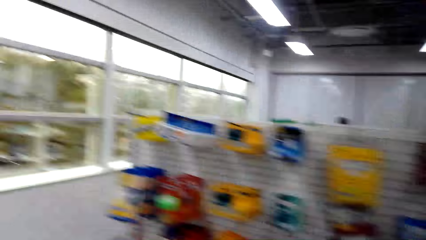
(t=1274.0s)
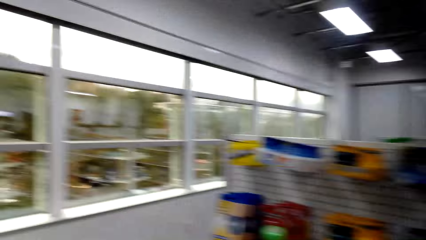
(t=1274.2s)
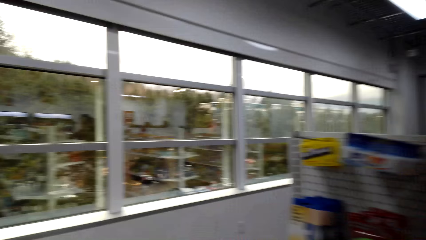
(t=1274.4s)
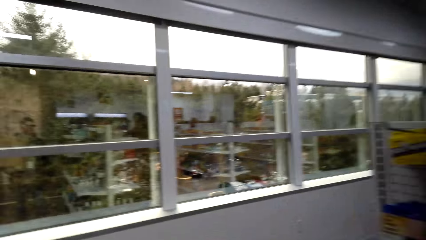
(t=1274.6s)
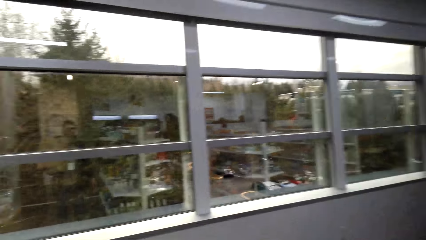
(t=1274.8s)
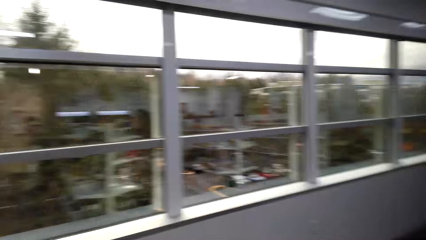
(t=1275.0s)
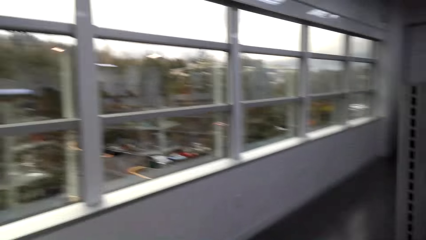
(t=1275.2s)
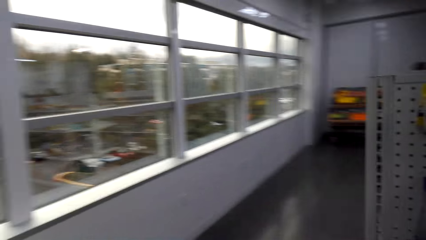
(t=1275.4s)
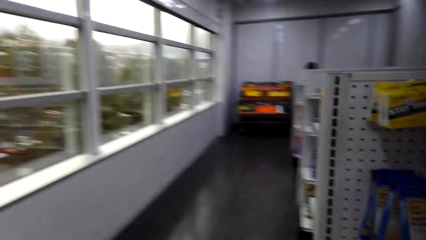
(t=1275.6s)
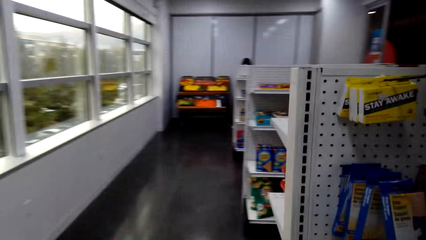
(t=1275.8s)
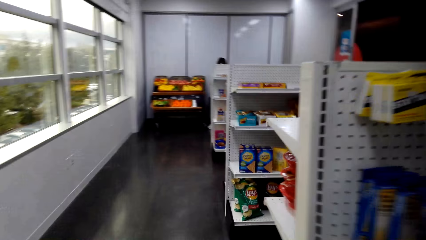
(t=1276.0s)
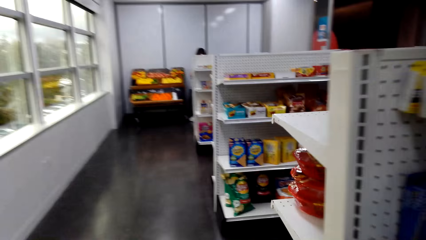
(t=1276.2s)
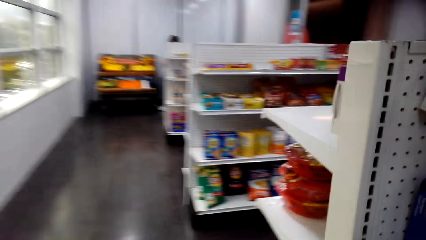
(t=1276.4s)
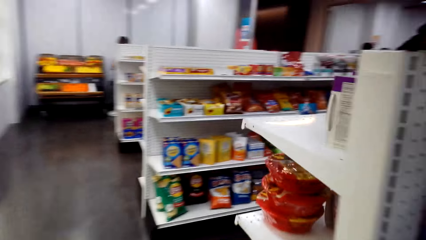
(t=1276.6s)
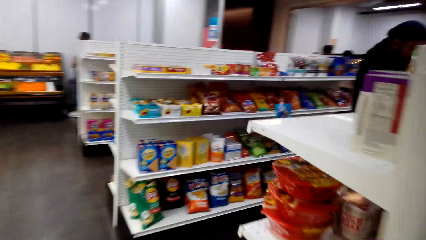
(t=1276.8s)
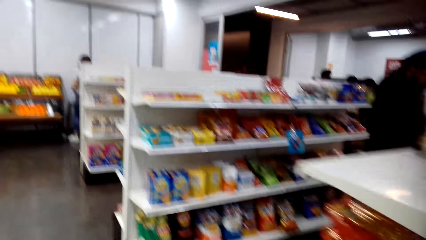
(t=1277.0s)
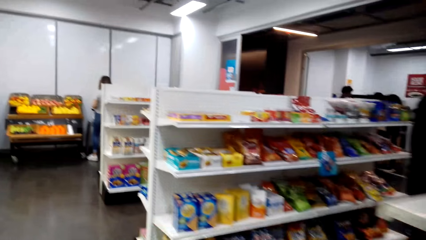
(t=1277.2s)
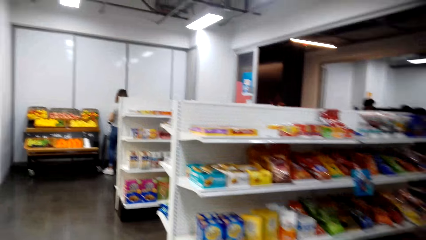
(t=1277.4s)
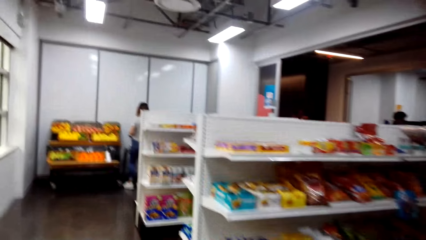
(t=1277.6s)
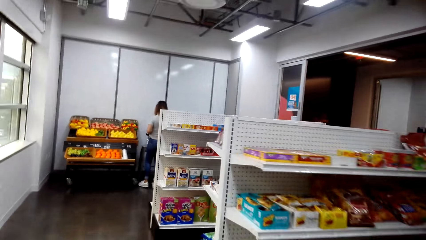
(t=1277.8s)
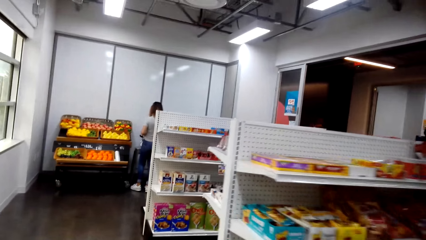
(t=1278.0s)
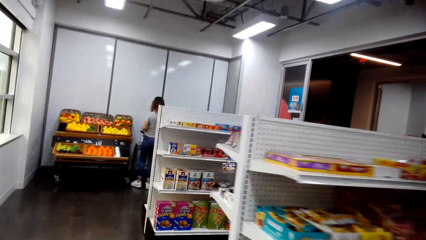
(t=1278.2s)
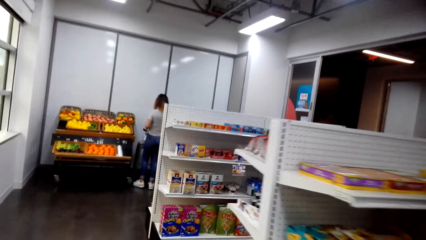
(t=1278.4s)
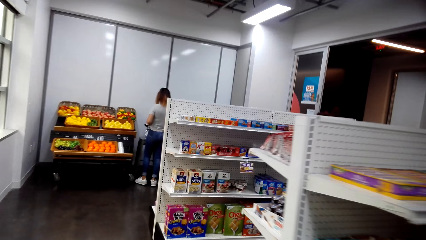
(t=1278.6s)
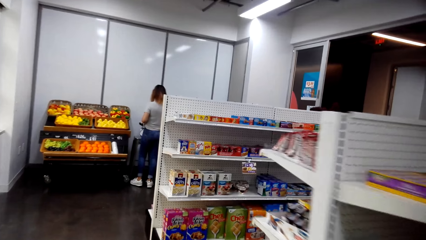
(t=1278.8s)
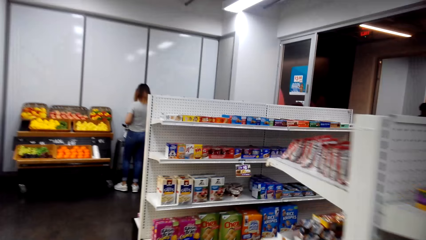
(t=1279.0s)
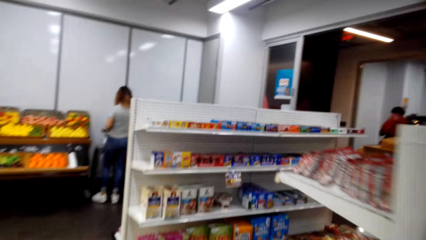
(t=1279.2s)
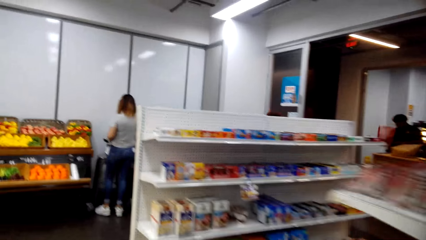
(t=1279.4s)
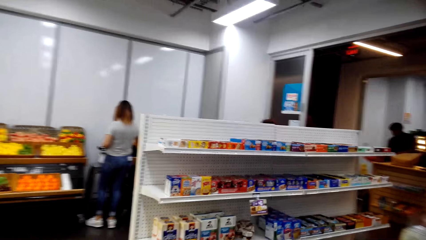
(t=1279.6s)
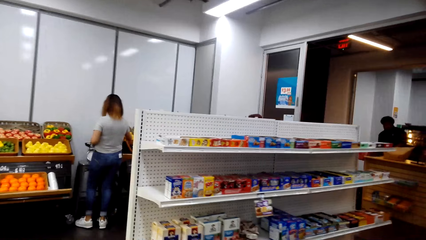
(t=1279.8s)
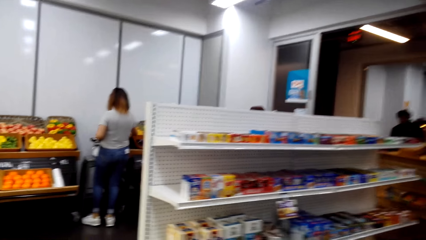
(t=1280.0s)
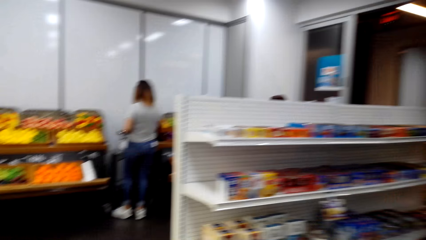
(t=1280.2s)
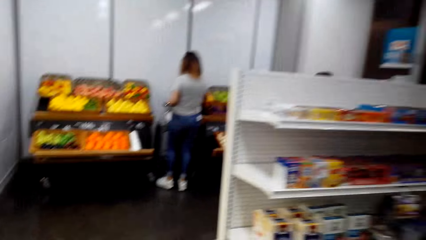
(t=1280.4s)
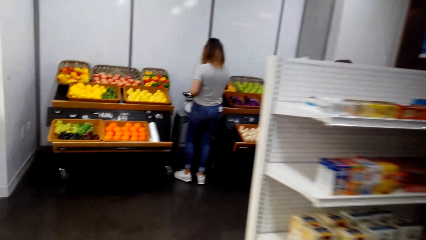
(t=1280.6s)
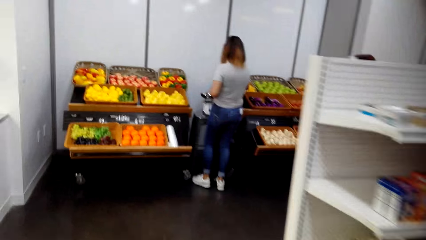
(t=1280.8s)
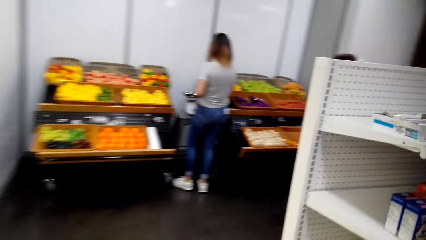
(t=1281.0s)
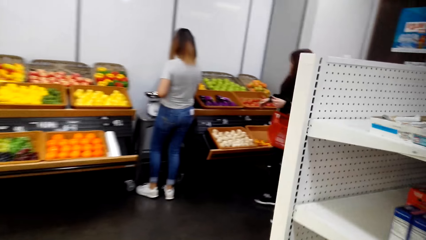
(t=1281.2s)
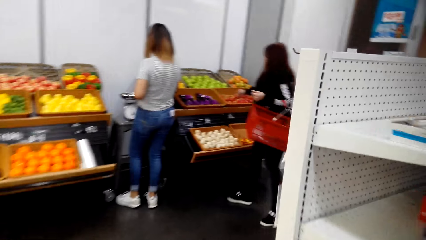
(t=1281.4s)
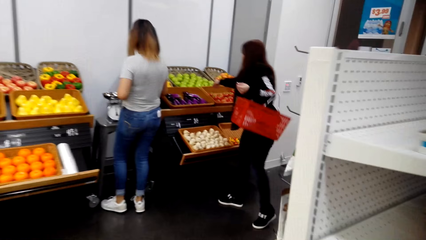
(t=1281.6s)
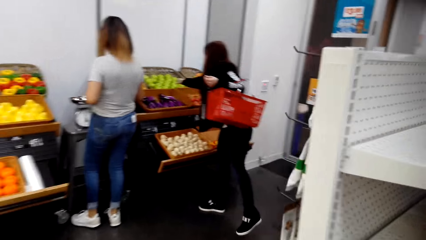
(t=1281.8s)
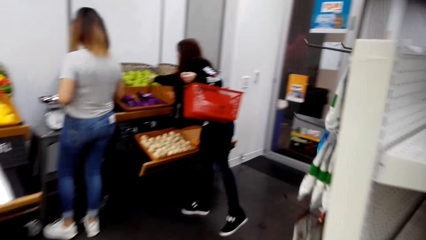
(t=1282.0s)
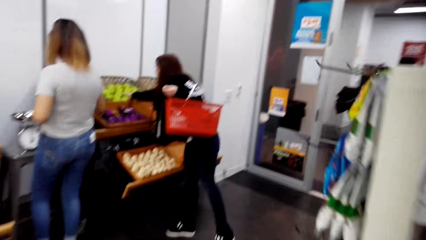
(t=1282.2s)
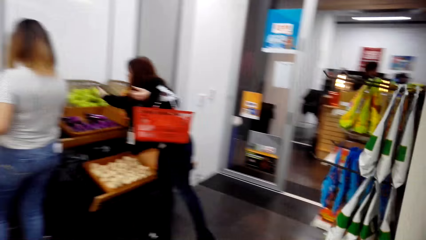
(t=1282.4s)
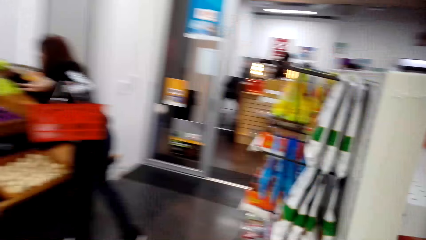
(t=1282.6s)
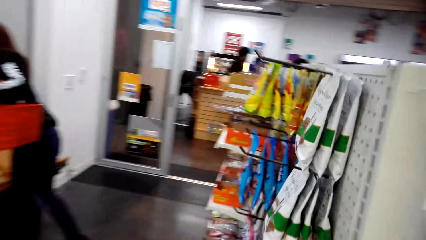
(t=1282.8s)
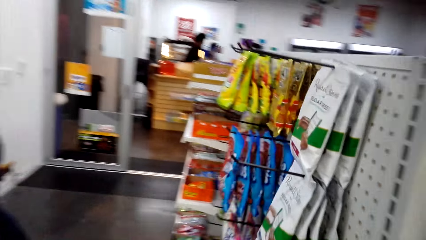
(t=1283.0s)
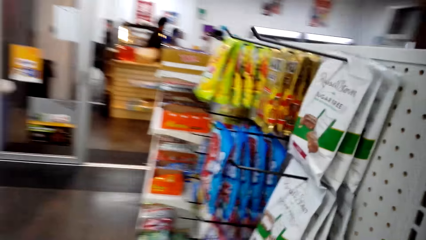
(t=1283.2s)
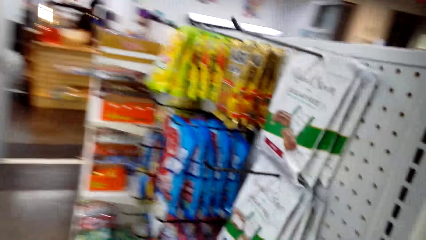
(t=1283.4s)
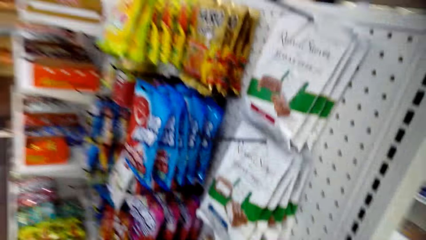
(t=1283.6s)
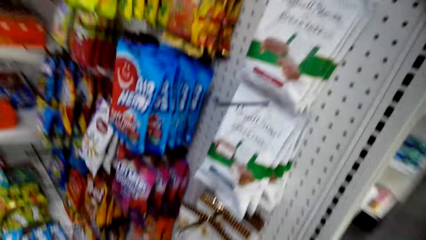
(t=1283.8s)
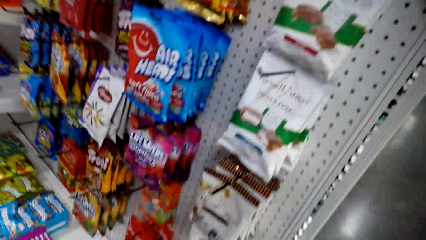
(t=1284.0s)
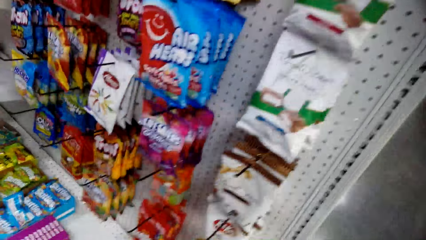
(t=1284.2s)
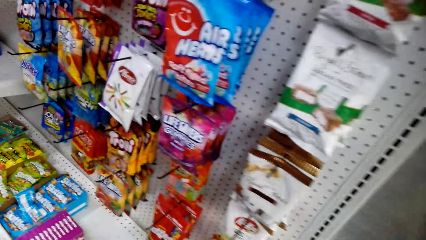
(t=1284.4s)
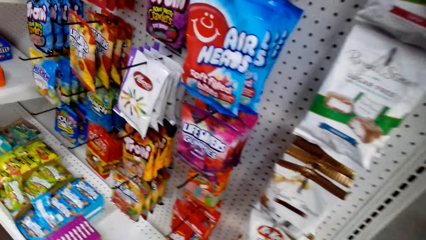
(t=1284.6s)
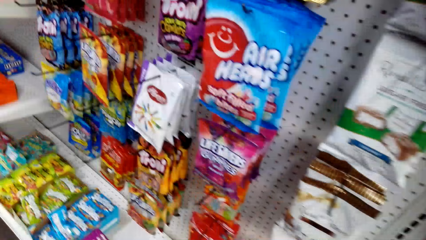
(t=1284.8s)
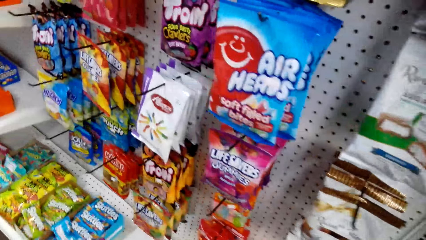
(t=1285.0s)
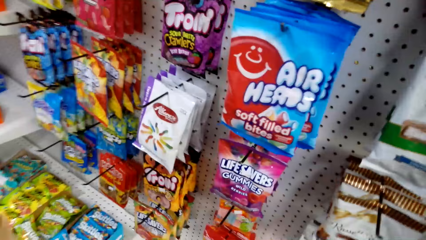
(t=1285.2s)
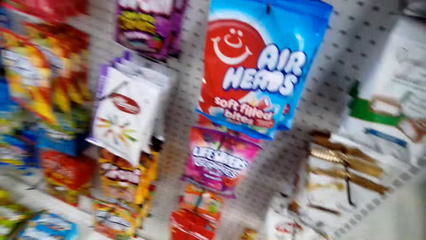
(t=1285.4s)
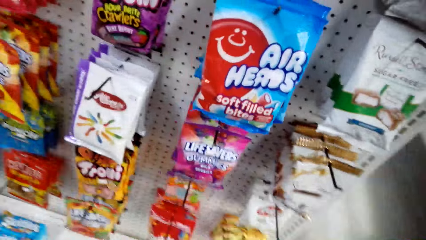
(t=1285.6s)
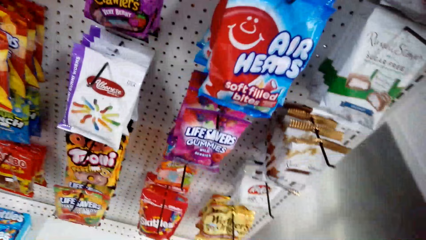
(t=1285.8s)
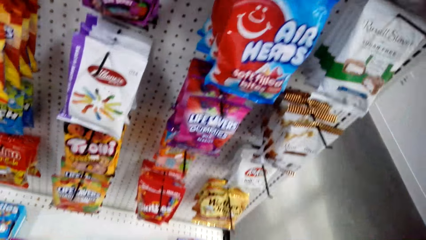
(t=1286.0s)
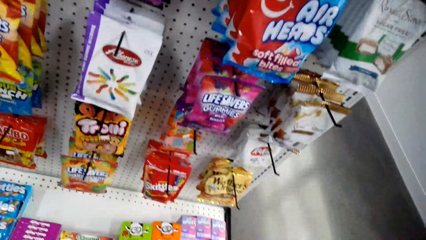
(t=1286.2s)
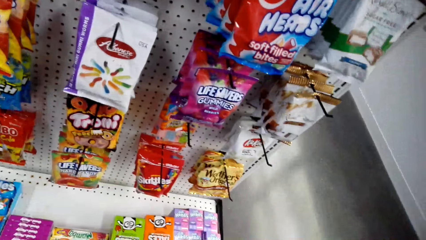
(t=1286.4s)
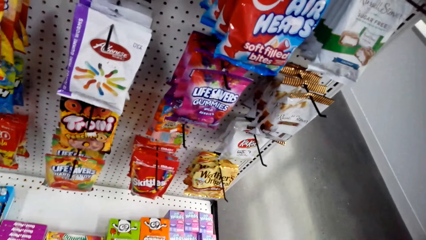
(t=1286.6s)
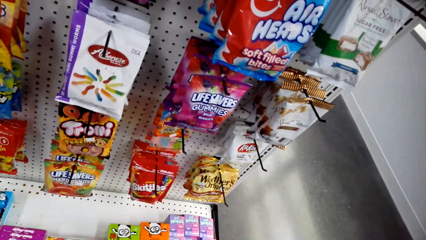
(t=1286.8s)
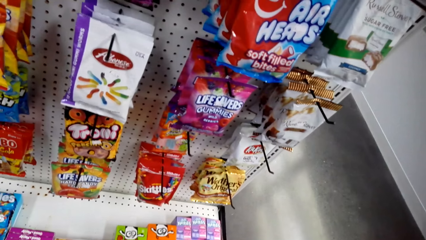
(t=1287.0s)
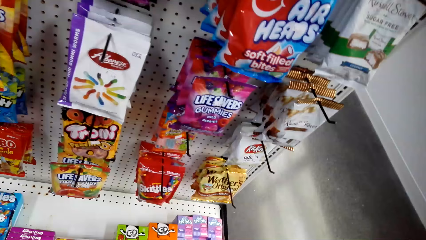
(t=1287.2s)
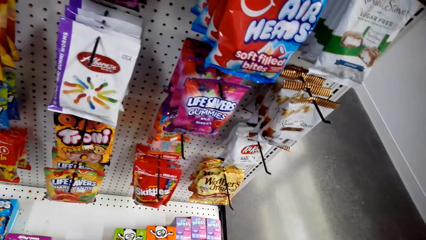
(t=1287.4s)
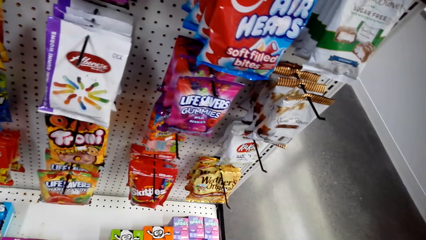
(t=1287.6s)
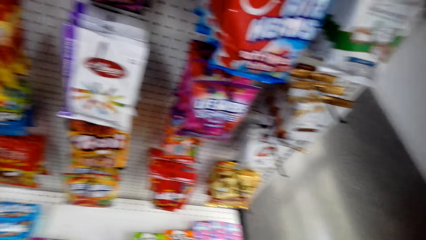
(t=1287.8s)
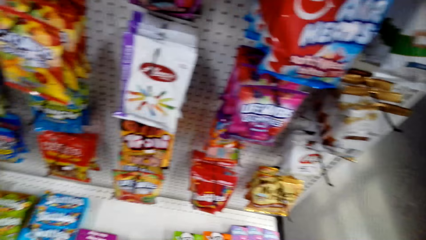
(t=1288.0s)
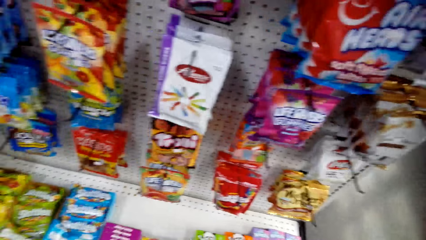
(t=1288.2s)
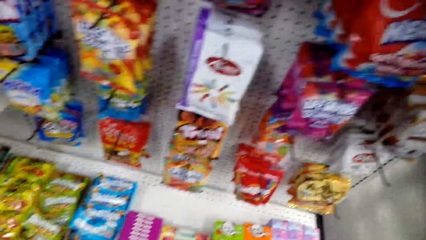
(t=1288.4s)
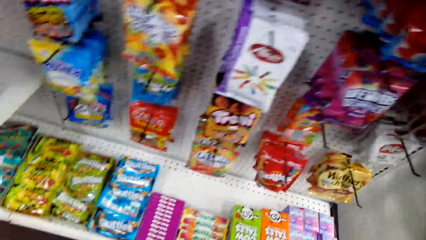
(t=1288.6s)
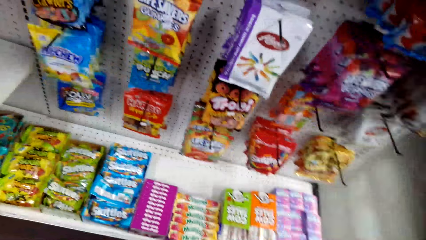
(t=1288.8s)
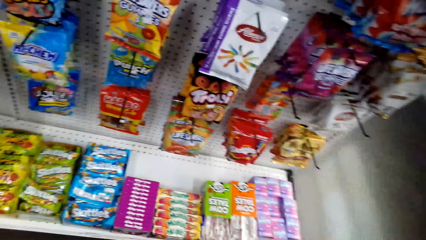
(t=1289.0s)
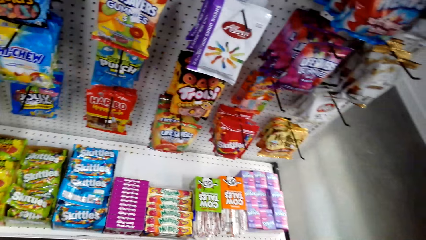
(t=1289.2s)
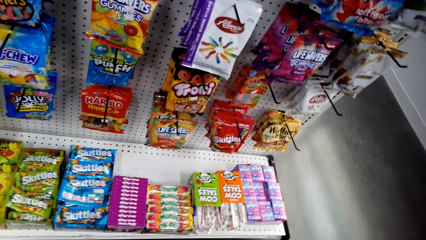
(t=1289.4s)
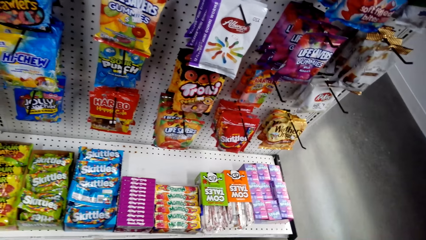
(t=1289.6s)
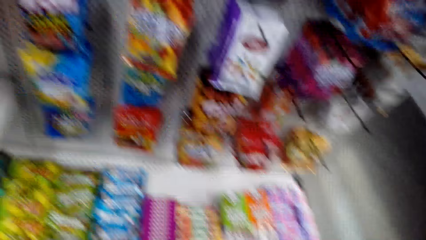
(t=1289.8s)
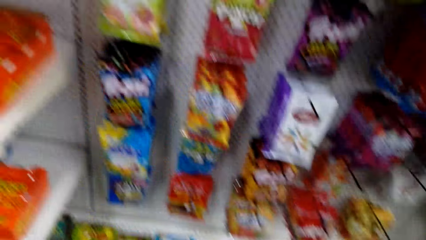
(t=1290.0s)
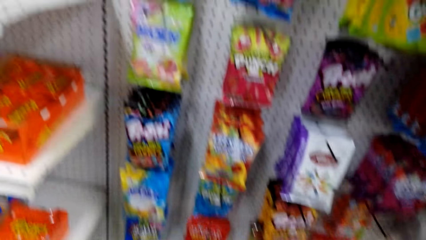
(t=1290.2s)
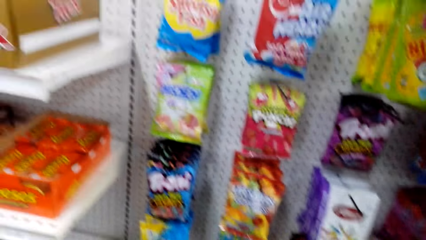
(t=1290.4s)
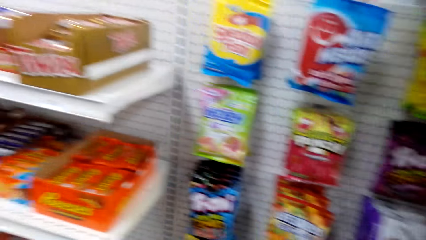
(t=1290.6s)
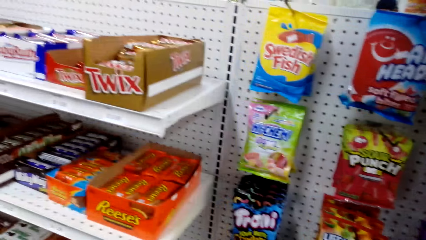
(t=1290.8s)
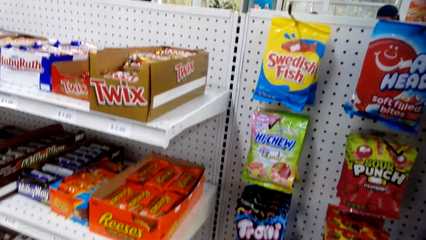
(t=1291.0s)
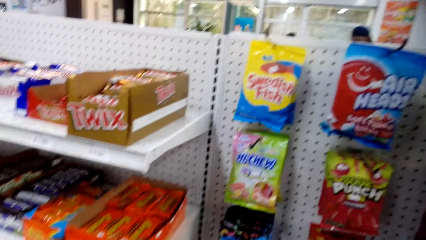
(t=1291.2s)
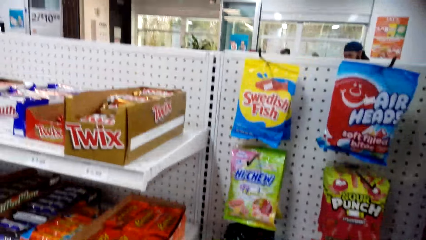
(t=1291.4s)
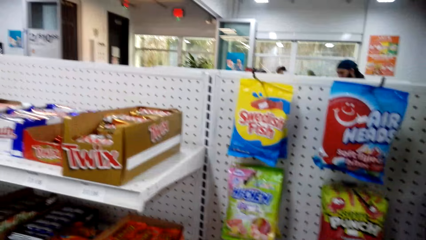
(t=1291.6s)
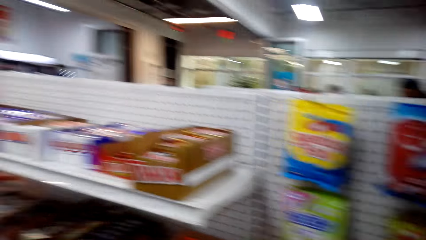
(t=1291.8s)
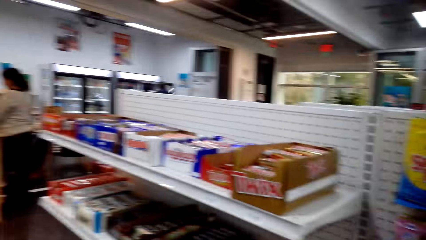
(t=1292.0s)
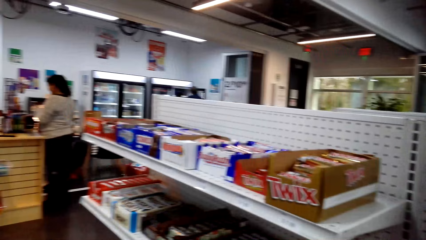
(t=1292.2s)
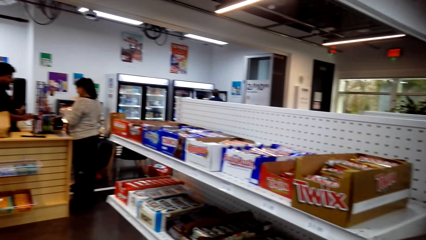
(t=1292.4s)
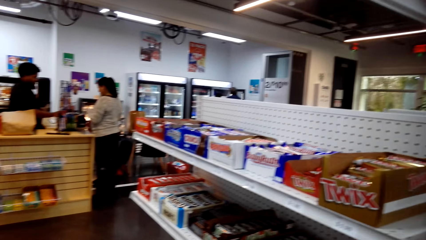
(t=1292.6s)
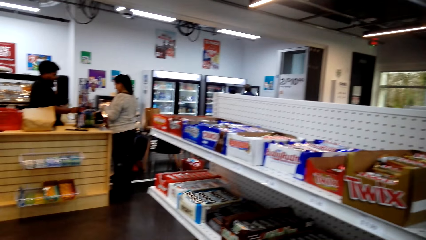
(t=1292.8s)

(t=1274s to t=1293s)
The camera wearer looks around the store. They walk around the store. They look around. They look around the store.
